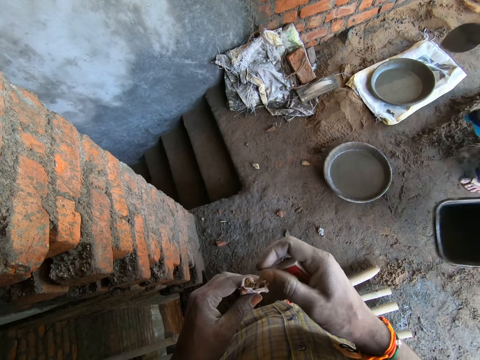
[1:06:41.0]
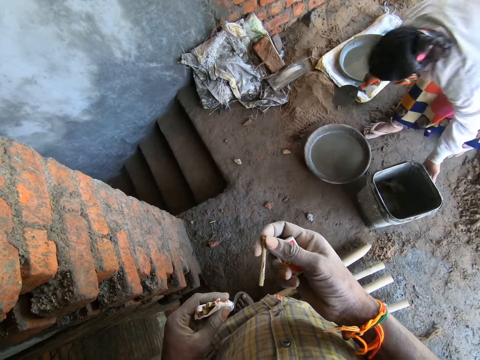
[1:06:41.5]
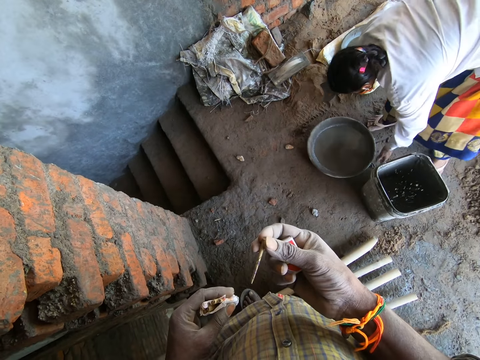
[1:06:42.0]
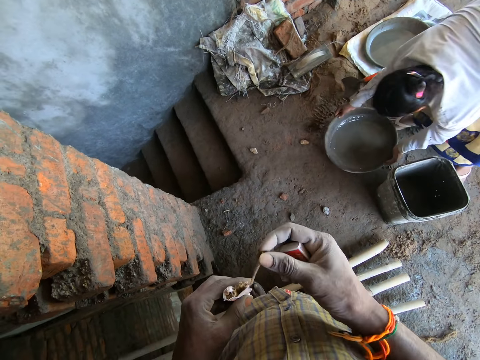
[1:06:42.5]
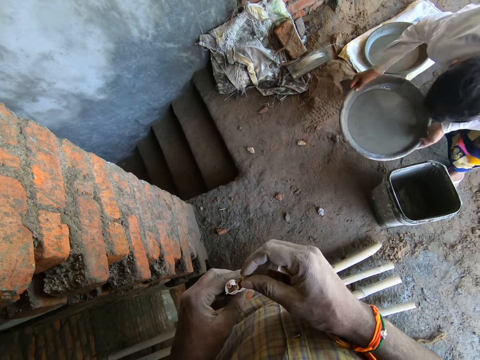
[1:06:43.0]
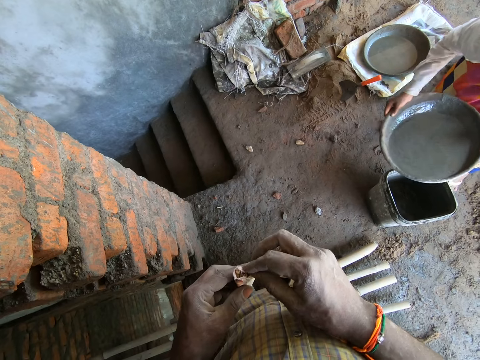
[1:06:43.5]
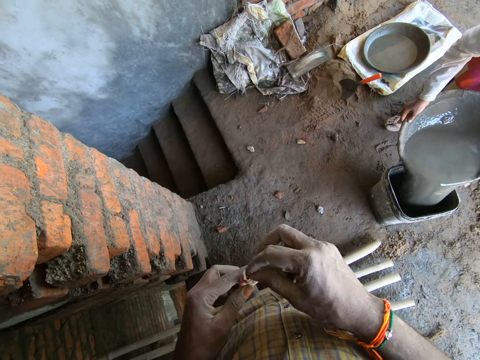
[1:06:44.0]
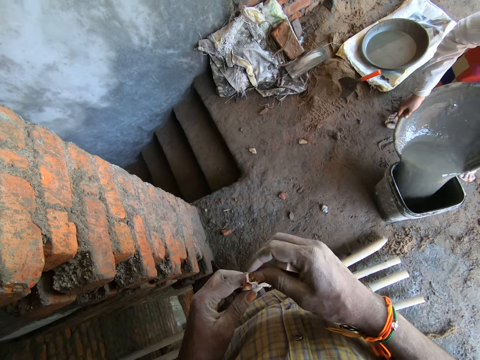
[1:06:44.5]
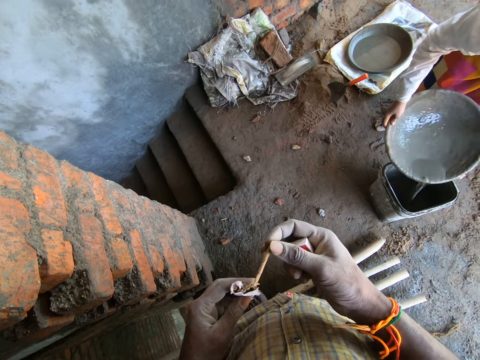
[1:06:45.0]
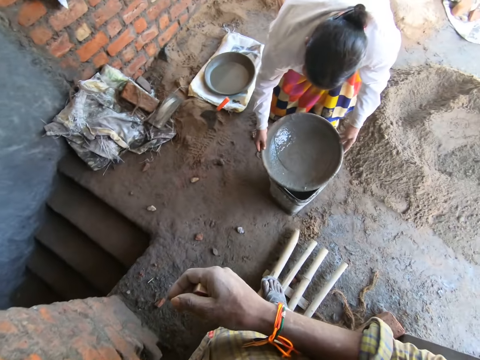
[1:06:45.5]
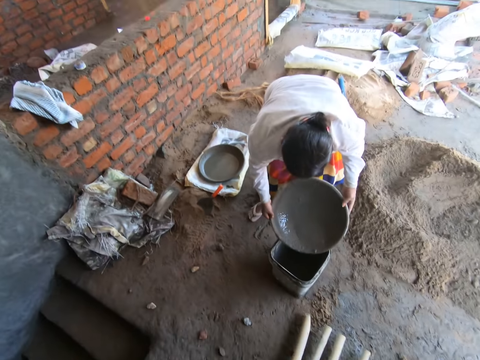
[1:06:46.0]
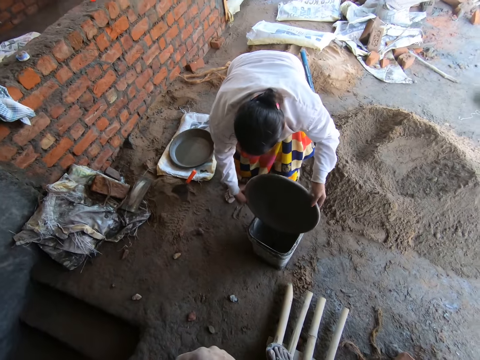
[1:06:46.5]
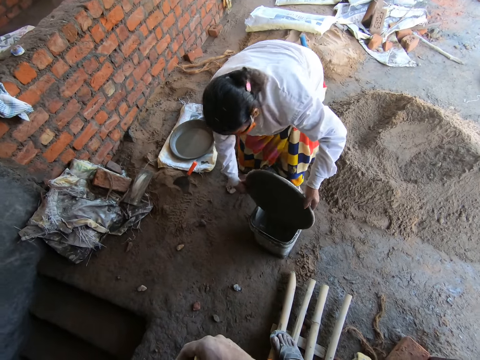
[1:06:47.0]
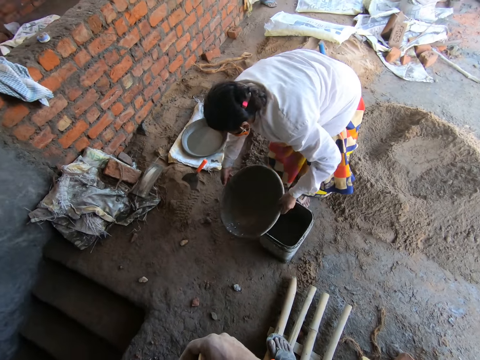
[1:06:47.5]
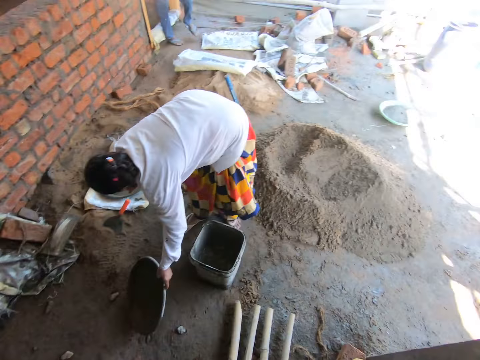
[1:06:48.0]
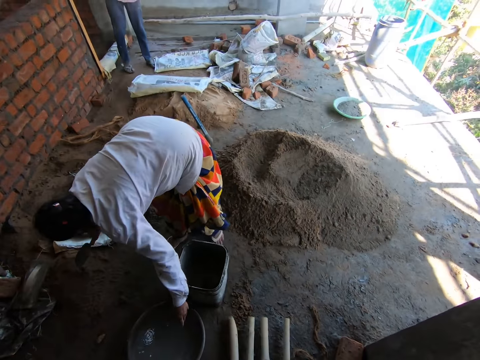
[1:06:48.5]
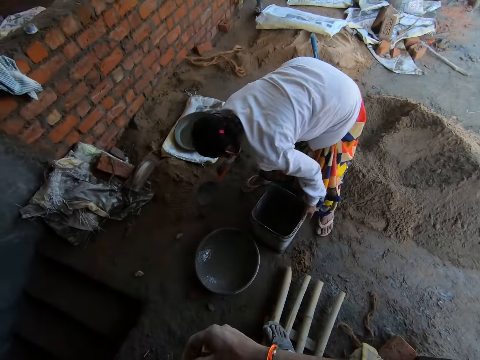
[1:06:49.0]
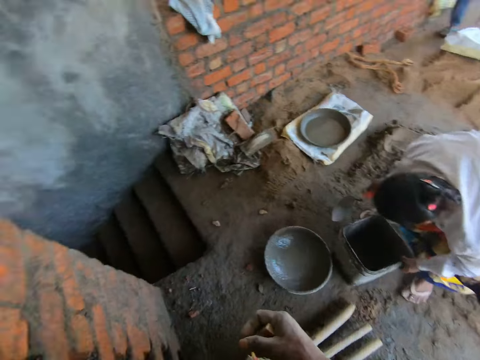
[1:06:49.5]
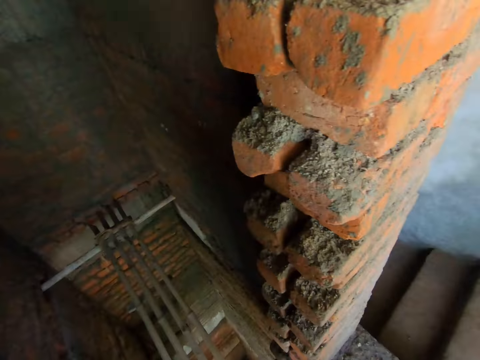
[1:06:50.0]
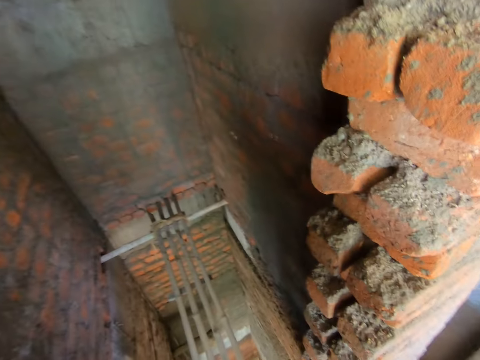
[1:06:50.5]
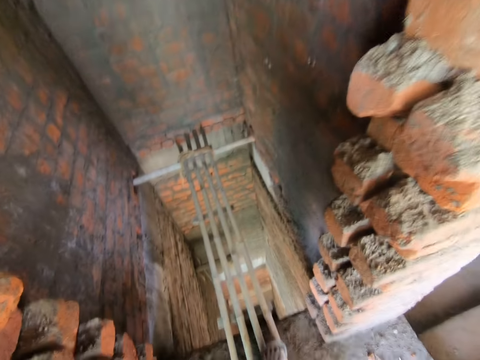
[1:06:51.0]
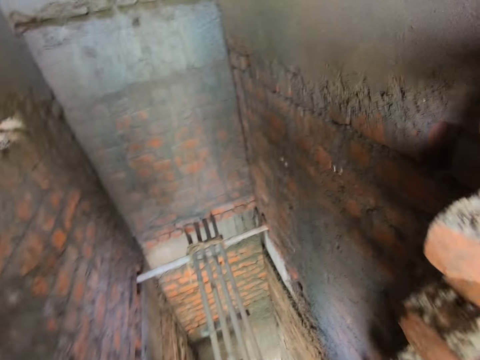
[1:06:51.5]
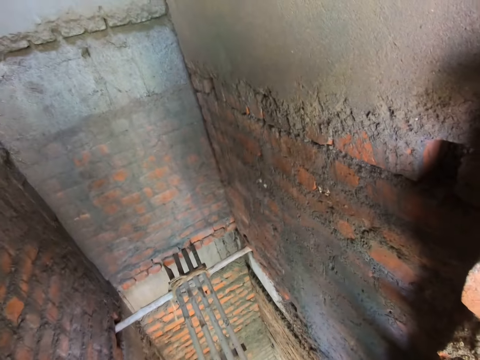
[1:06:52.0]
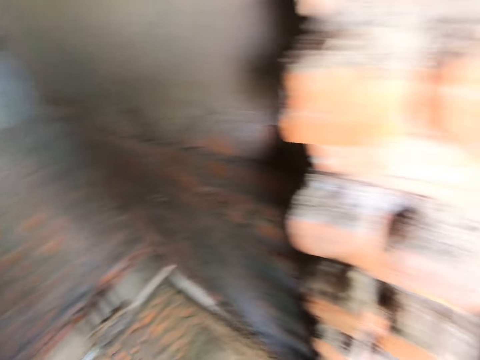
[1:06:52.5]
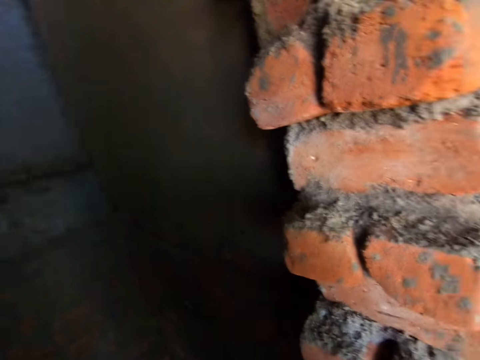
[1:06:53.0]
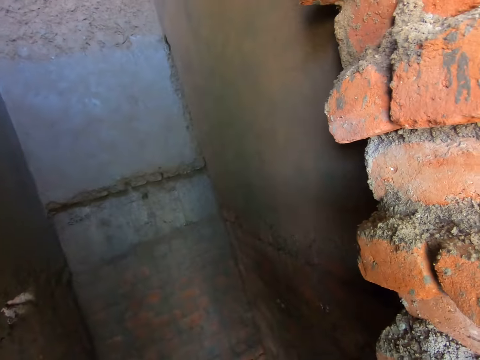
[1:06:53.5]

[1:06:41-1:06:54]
The woman places the bucket in her left hand on the floor. She carries a head pan from the floor with her hands. The camera wearer puts the cigarette stick in his right hand in the pack of cigarettes in his left hand. The woman pours the water on the head pan in her hands in the bucket on the floor. She places the head pan on the floor with her left hand. She picks the brick trowel from a heap of sand on the floor with her right hand. She touches the bucket on the floor with her left hand. The camera wearer interacts with a man.

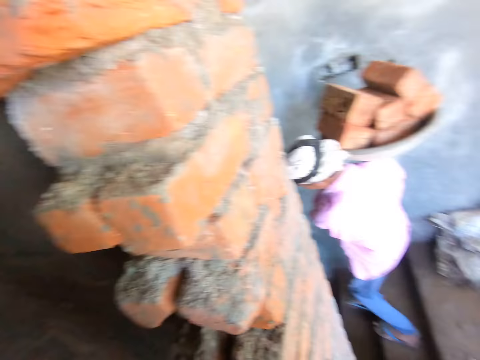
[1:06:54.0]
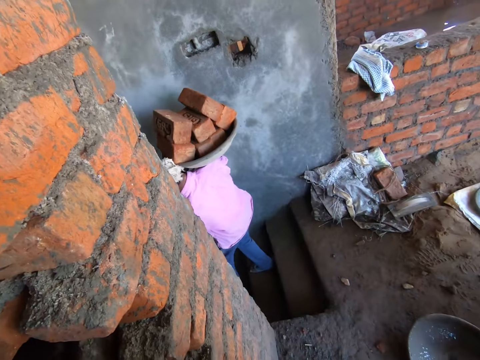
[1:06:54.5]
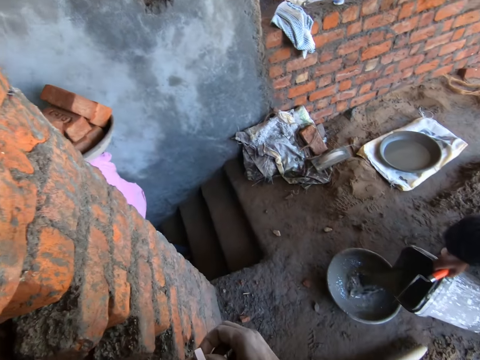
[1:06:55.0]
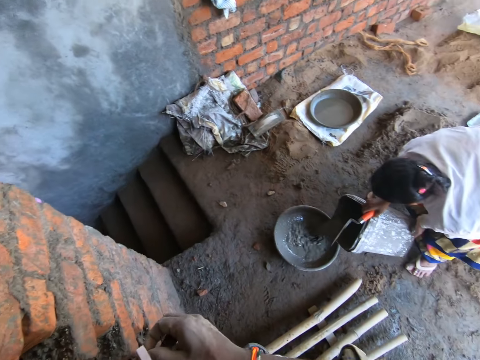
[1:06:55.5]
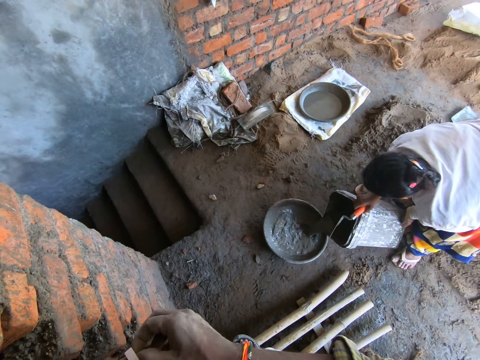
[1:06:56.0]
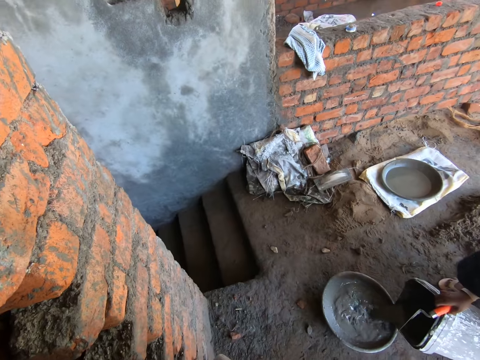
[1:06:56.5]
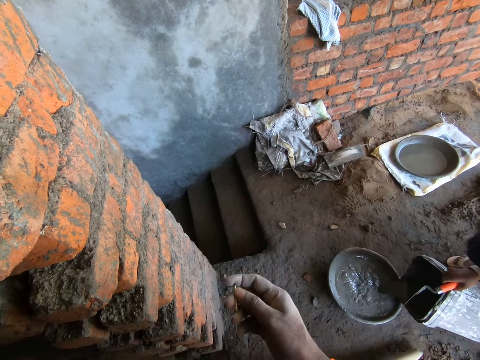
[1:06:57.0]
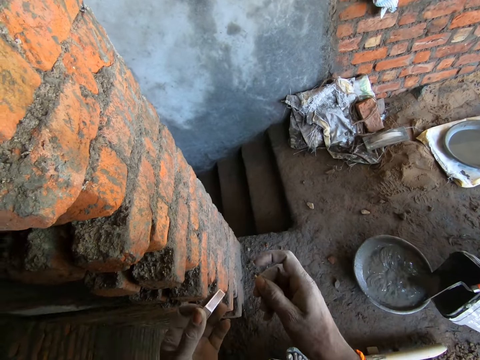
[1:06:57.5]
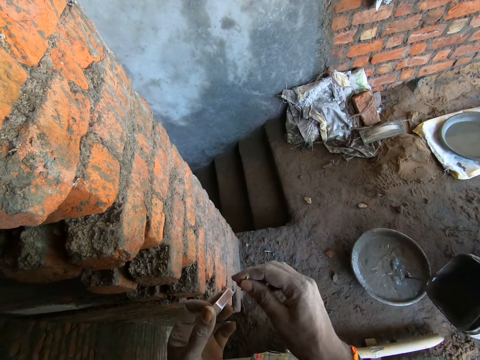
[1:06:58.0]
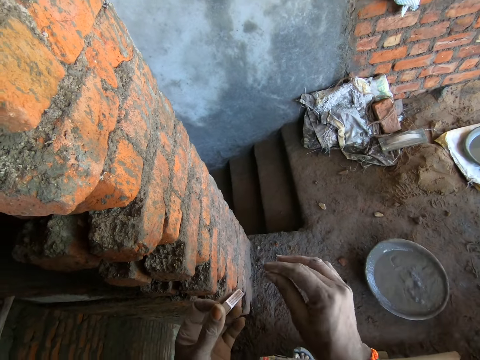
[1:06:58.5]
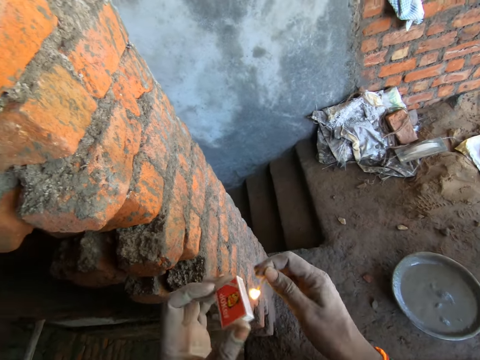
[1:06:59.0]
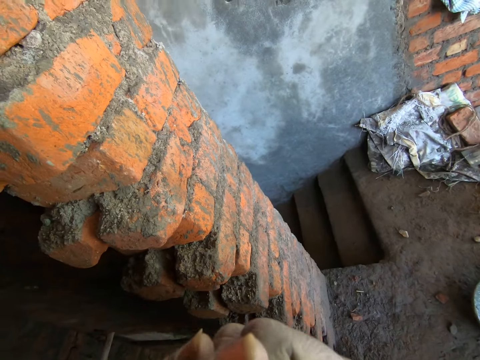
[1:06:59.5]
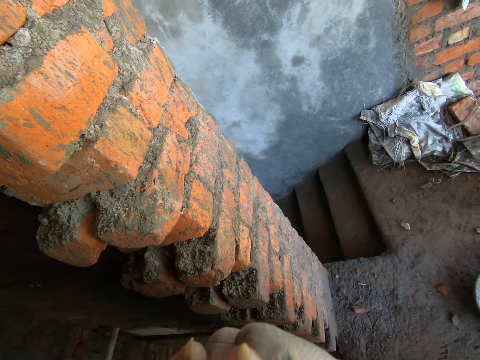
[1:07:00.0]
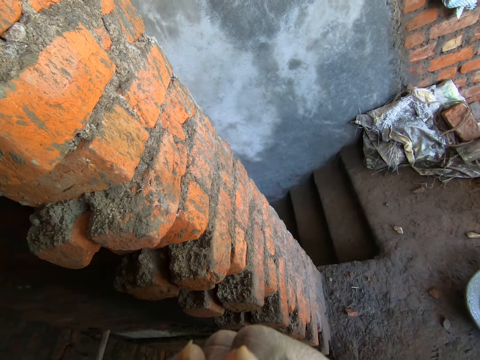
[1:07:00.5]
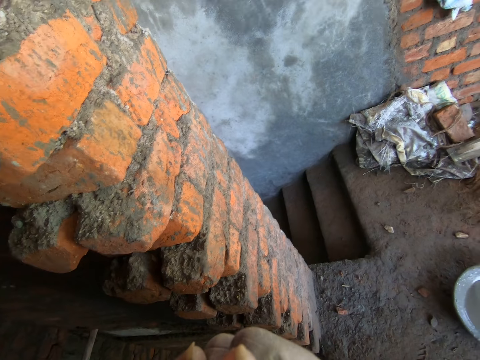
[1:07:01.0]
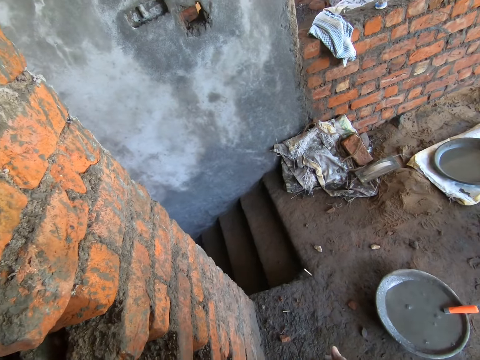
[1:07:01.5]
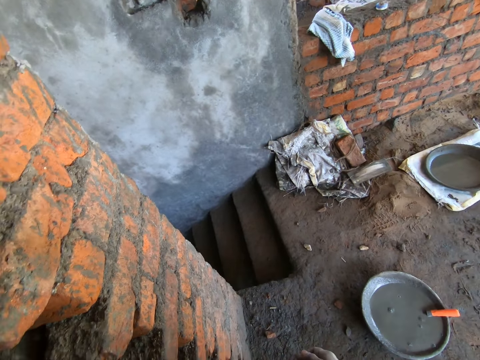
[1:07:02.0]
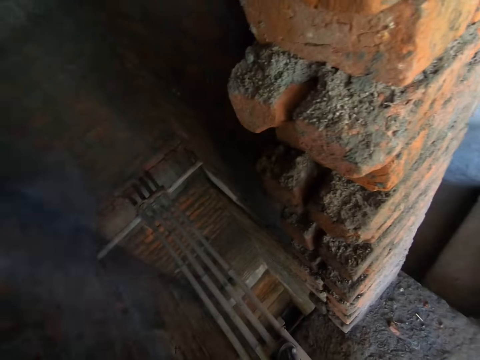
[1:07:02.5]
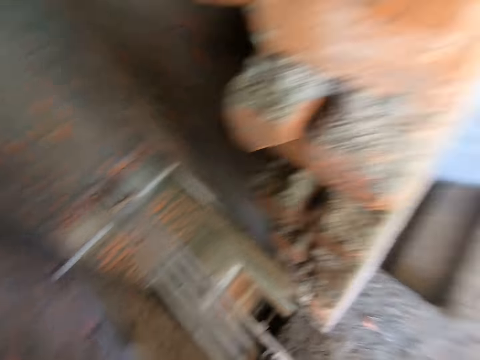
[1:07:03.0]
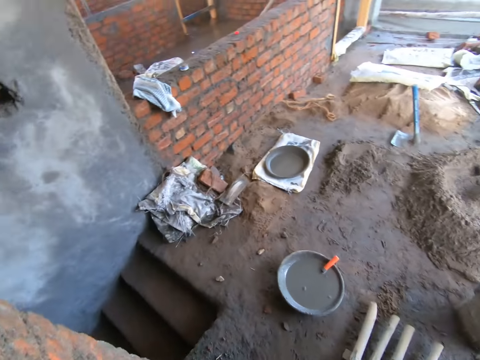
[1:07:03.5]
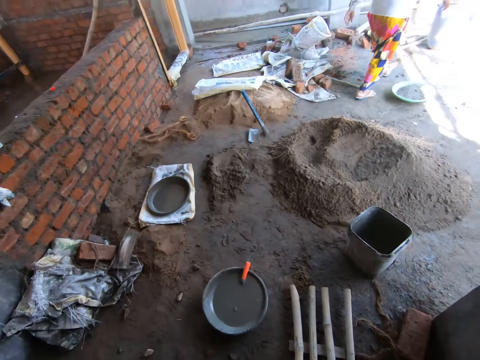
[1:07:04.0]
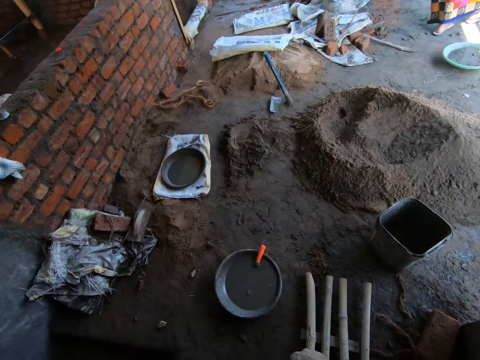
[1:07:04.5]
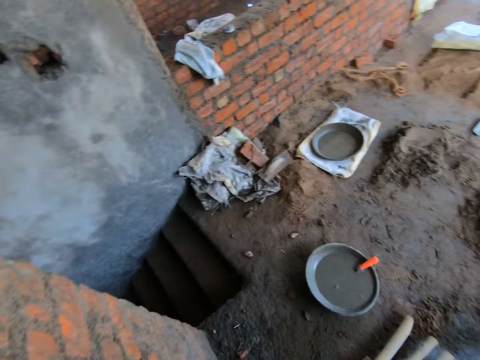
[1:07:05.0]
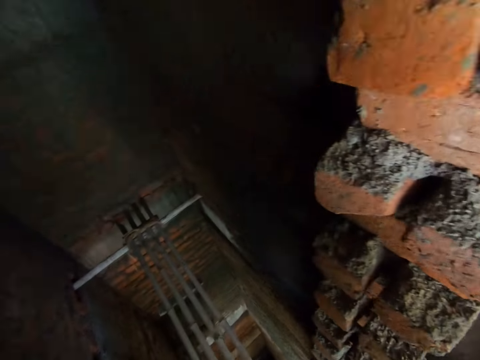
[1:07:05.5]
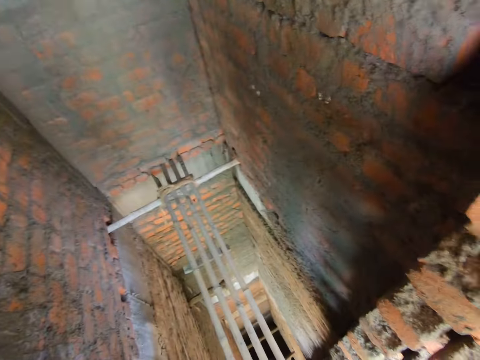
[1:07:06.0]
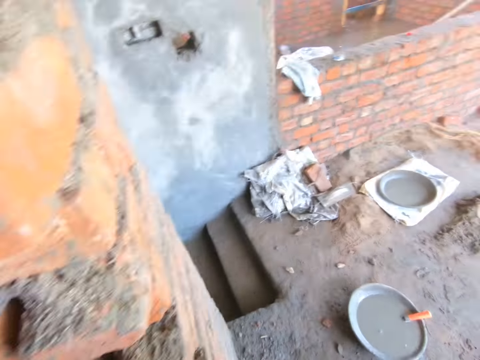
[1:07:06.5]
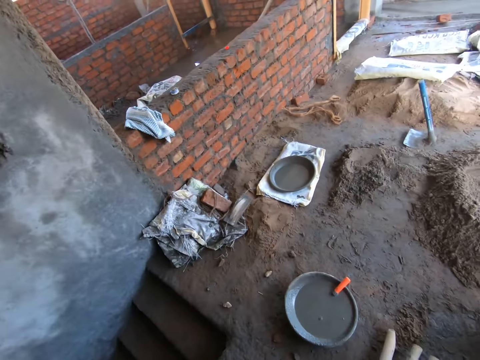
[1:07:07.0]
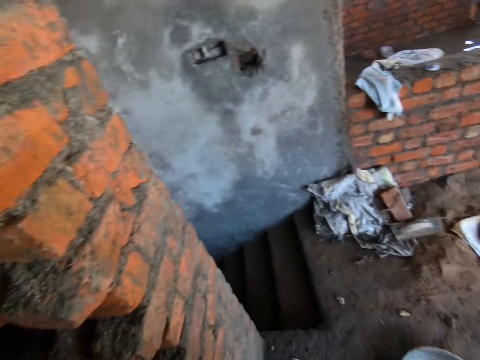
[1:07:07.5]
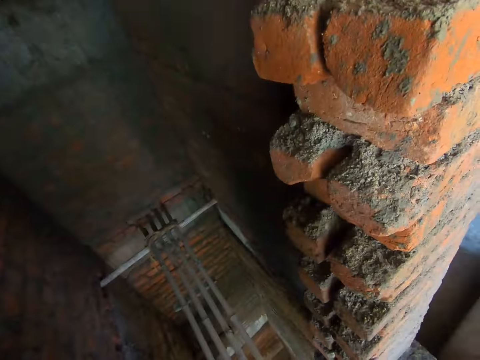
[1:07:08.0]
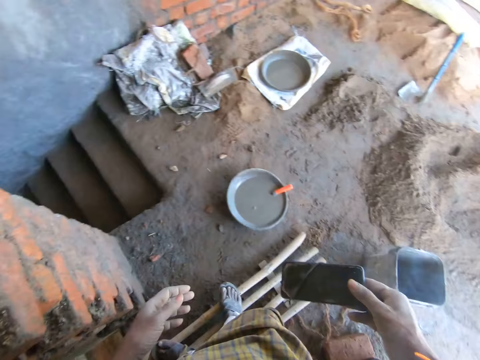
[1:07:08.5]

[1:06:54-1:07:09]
The woman pours the water in the bucket in her hands in the head pan on the floor. The camera wearer picks up a match stick from a match box in his left hand with his right hand. He strikes the match stick in his right hand on the match box in his left hand. He lights a cigarette in his mouth with the match stick in his right hand. He drops the match stick in his right hand on the floor.
